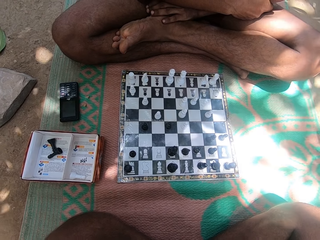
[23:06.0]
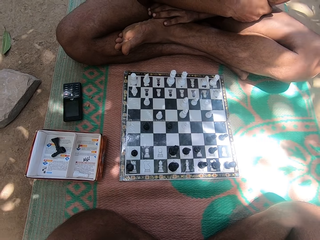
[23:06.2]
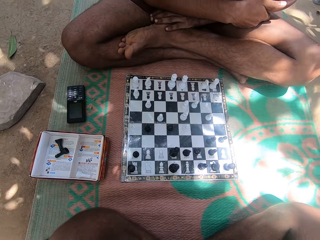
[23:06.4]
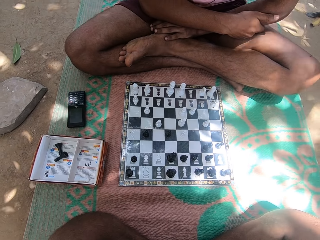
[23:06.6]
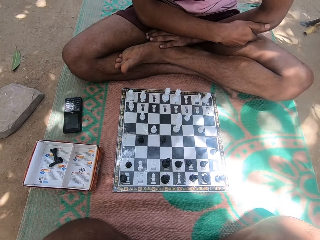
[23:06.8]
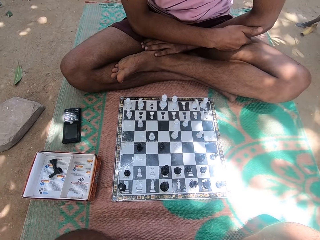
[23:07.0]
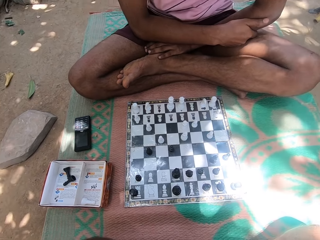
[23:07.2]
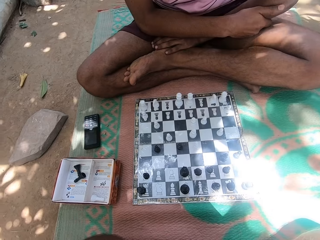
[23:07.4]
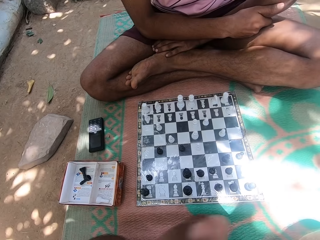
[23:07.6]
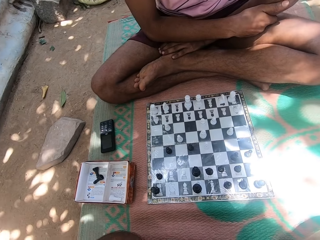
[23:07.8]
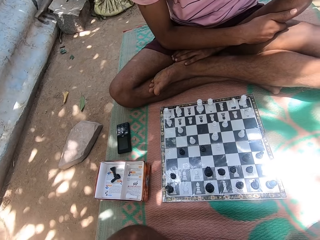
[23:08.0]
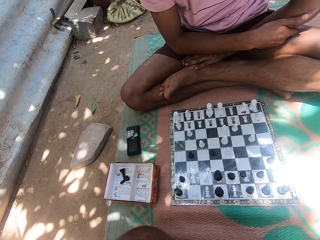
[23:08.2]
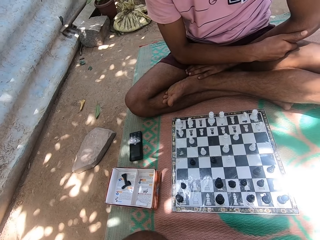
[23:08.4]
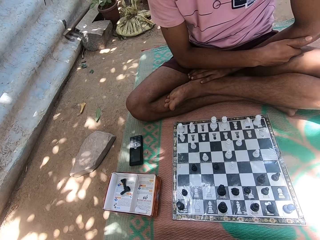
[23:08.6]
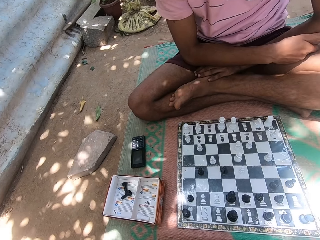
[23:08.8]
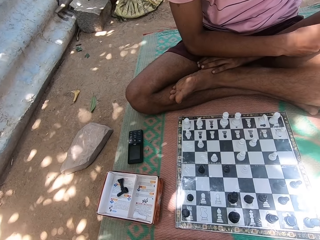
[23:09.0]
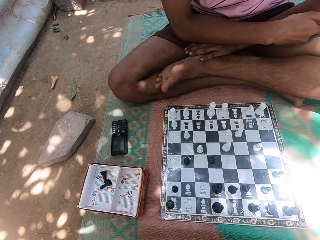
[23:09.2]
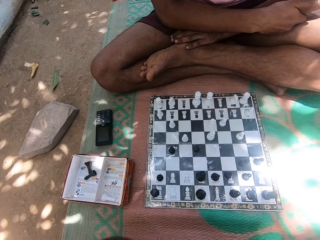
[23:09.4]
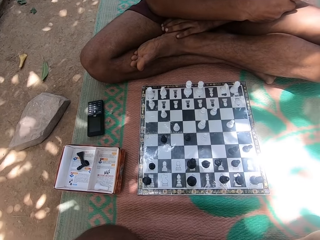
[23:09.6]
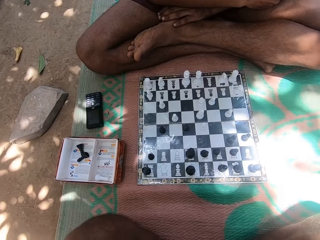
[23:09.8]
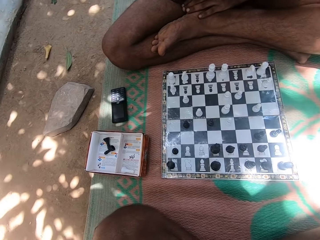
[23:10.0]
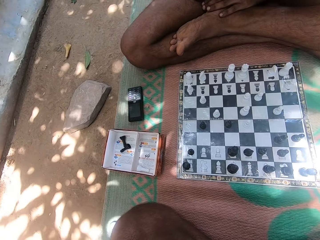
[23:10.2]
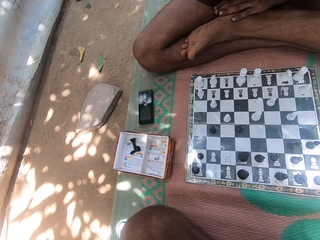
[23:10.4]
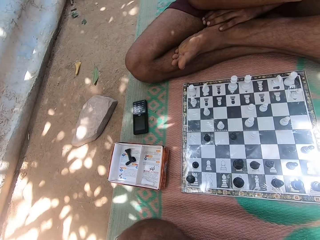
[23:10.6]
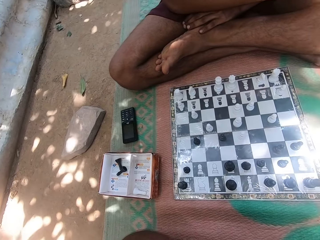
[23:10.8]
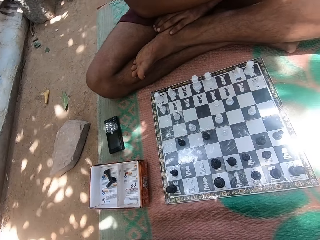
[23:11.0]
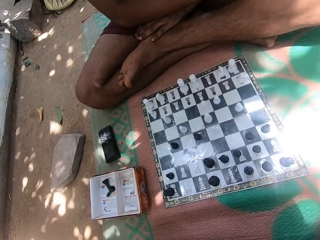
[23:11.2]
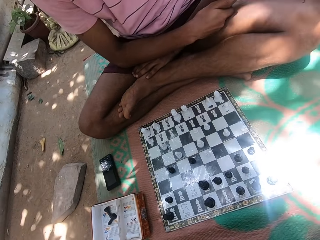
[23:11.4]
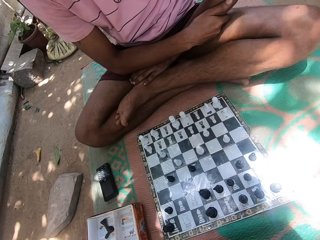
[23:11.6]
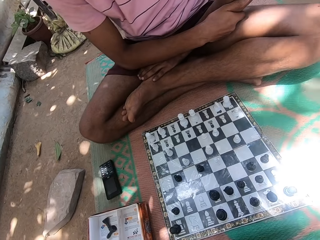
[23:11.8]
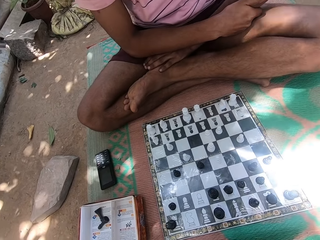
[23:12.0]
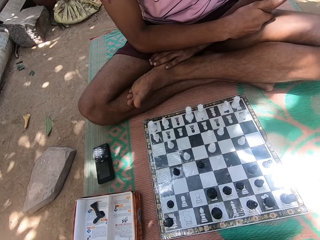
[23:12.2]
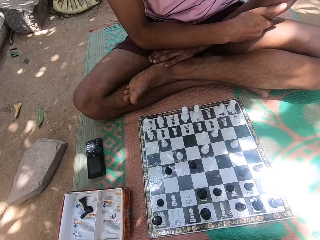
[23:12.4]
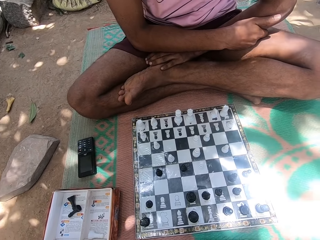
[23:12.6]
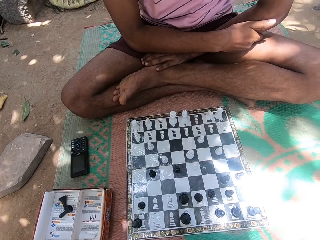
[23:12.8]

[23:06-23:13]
The camera wearer looks around.

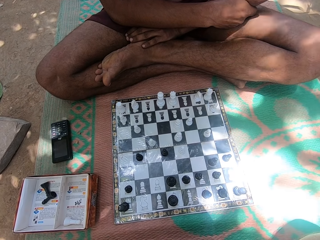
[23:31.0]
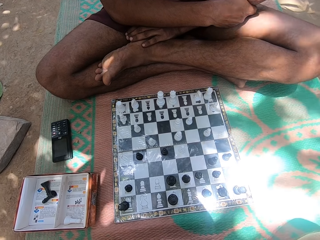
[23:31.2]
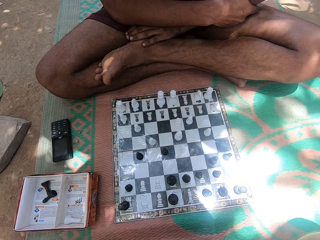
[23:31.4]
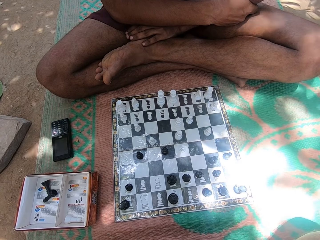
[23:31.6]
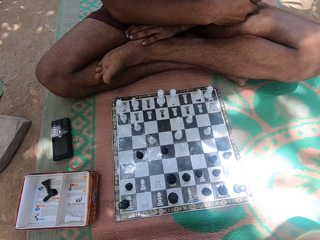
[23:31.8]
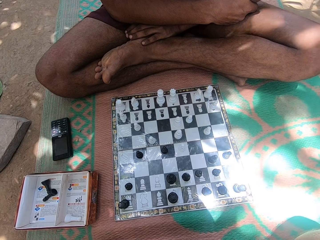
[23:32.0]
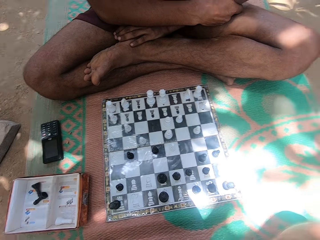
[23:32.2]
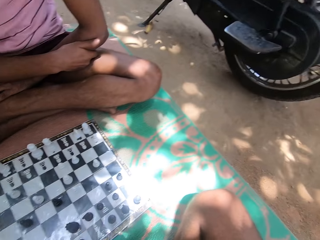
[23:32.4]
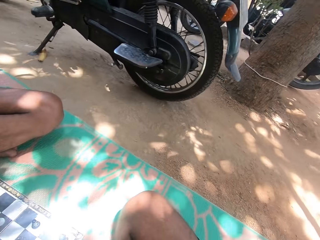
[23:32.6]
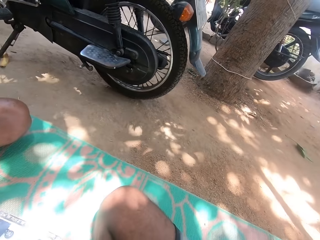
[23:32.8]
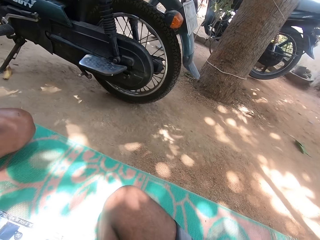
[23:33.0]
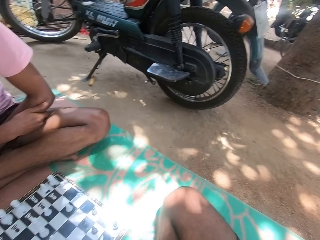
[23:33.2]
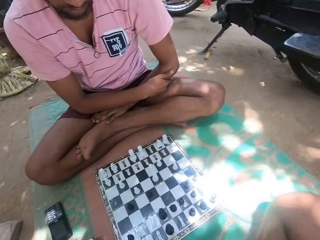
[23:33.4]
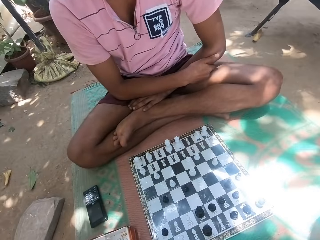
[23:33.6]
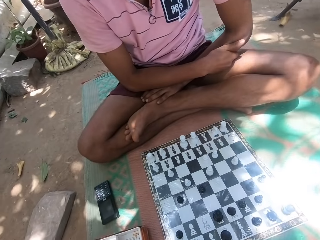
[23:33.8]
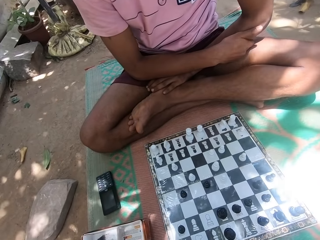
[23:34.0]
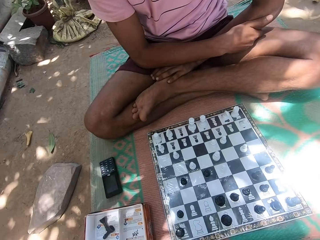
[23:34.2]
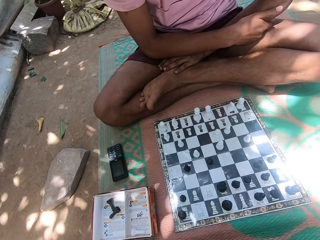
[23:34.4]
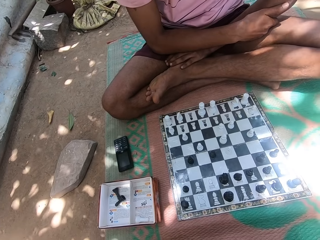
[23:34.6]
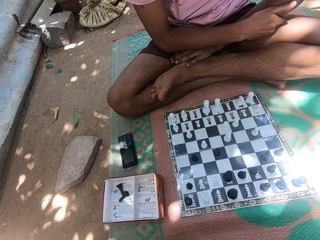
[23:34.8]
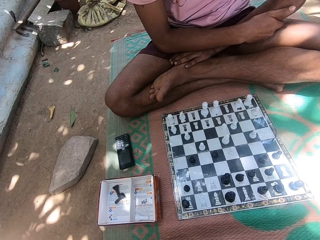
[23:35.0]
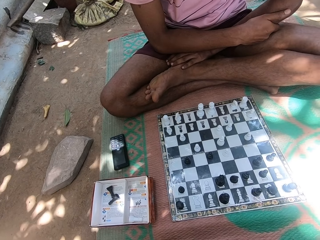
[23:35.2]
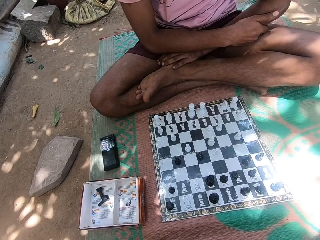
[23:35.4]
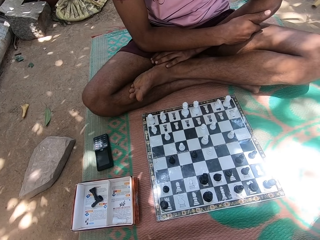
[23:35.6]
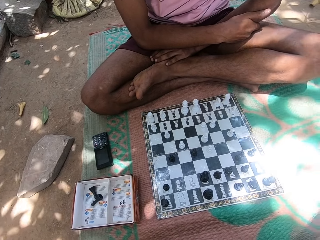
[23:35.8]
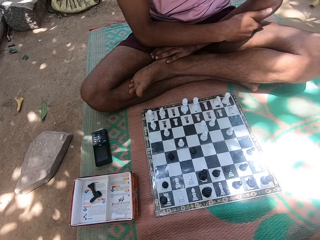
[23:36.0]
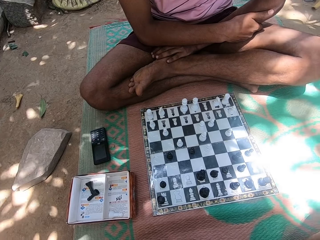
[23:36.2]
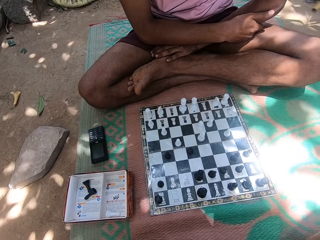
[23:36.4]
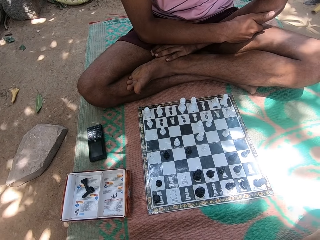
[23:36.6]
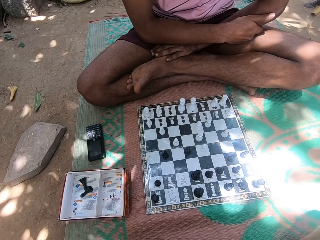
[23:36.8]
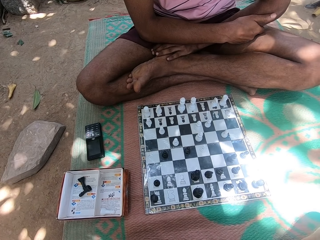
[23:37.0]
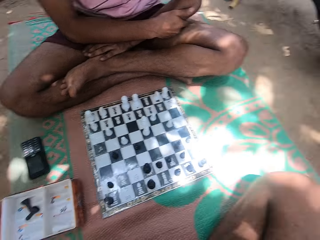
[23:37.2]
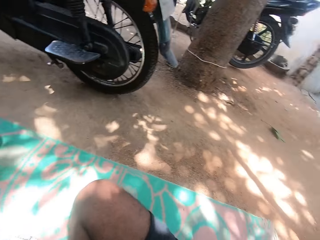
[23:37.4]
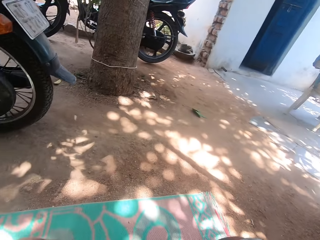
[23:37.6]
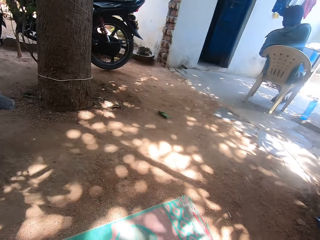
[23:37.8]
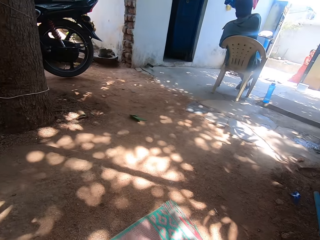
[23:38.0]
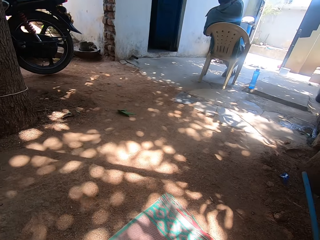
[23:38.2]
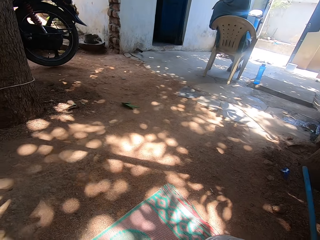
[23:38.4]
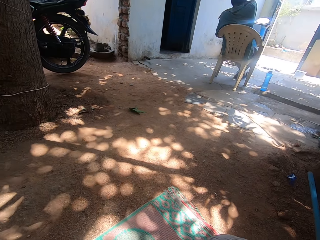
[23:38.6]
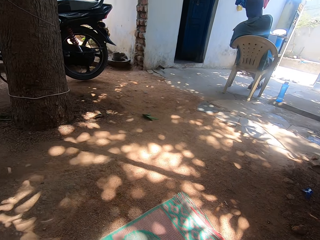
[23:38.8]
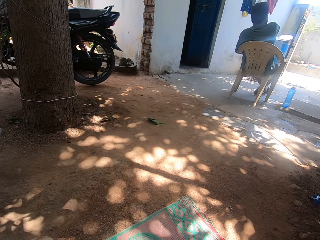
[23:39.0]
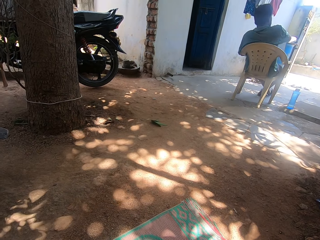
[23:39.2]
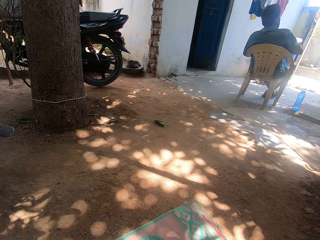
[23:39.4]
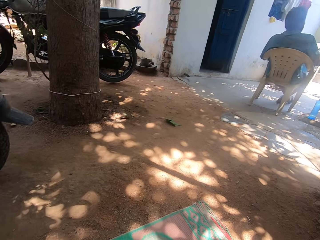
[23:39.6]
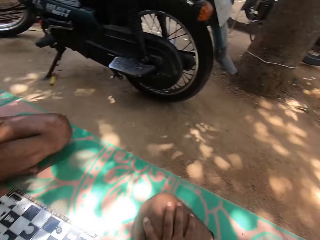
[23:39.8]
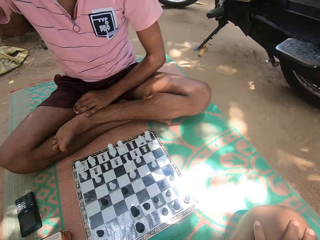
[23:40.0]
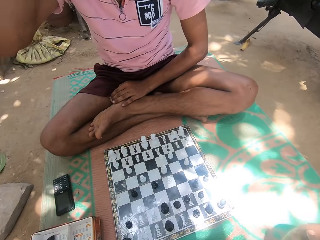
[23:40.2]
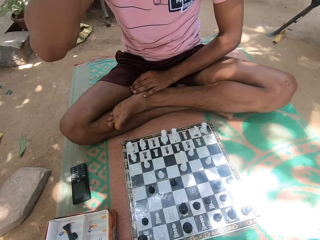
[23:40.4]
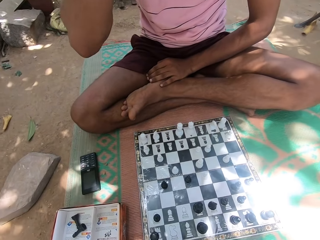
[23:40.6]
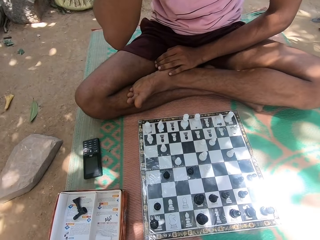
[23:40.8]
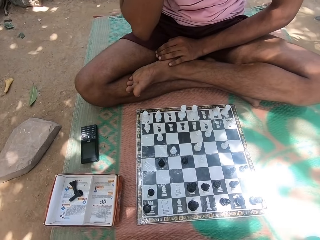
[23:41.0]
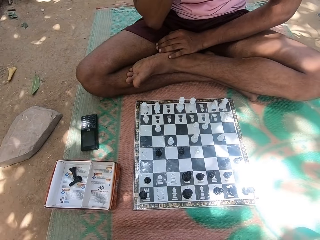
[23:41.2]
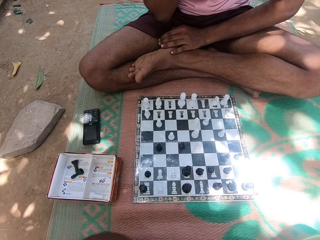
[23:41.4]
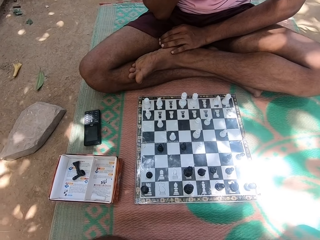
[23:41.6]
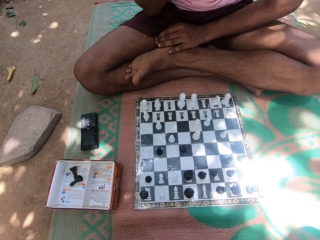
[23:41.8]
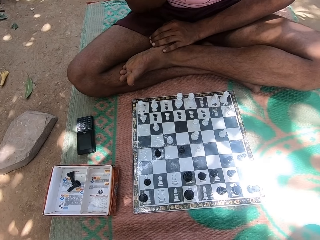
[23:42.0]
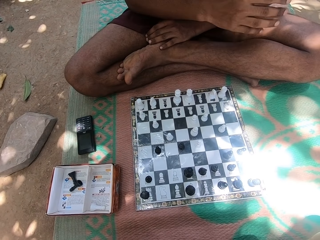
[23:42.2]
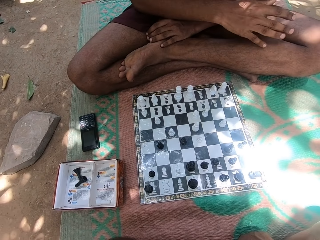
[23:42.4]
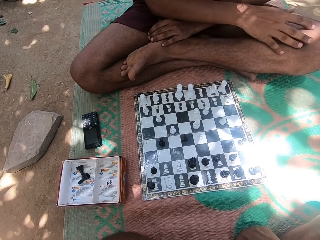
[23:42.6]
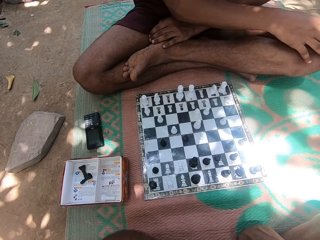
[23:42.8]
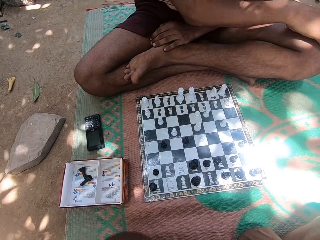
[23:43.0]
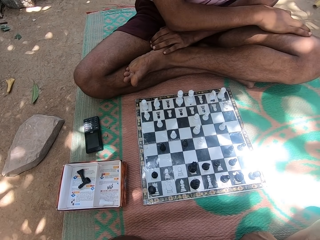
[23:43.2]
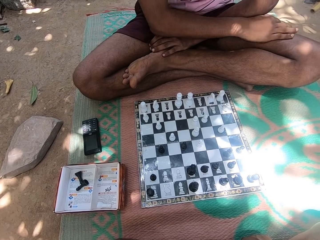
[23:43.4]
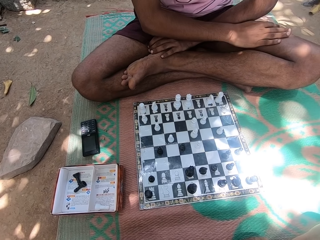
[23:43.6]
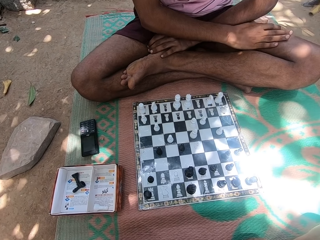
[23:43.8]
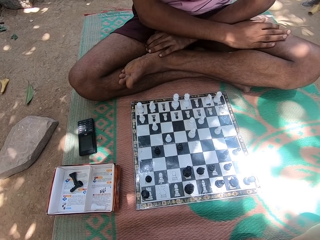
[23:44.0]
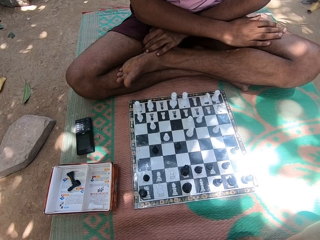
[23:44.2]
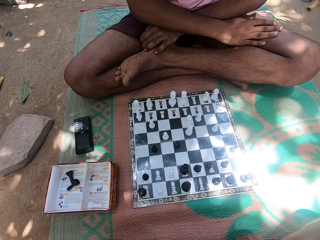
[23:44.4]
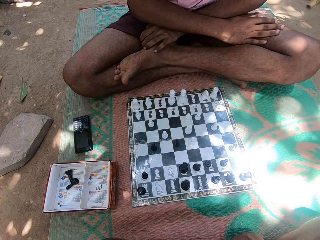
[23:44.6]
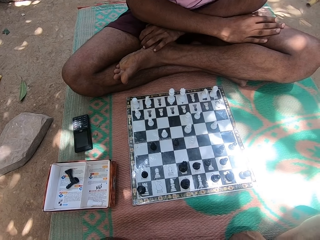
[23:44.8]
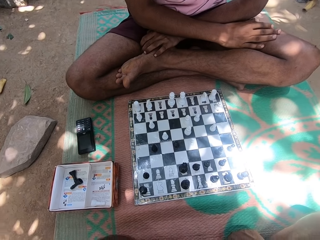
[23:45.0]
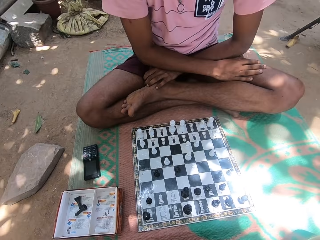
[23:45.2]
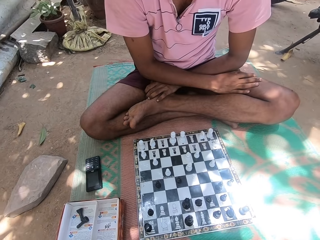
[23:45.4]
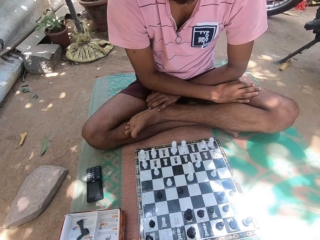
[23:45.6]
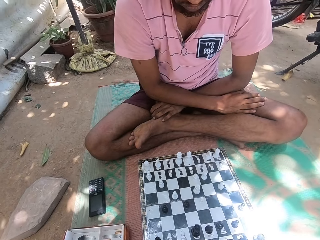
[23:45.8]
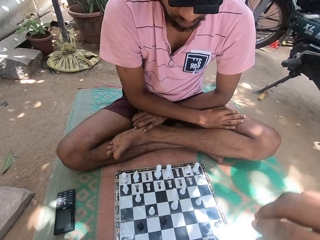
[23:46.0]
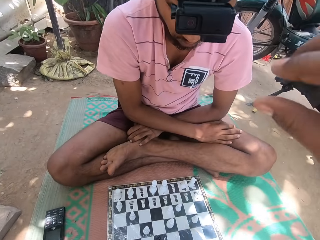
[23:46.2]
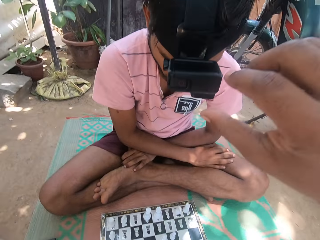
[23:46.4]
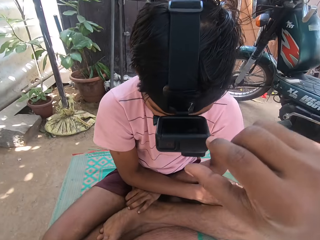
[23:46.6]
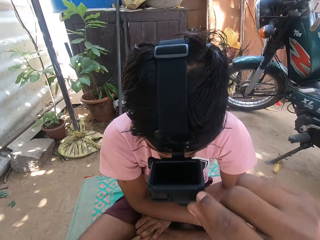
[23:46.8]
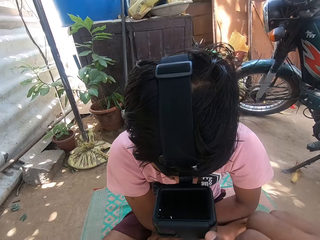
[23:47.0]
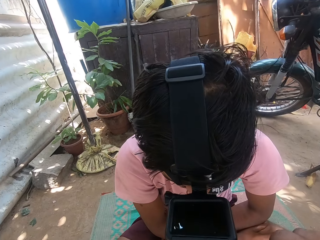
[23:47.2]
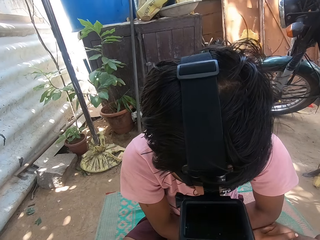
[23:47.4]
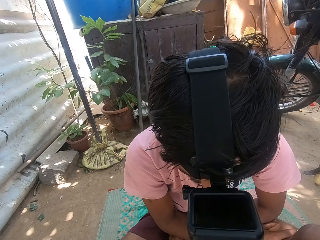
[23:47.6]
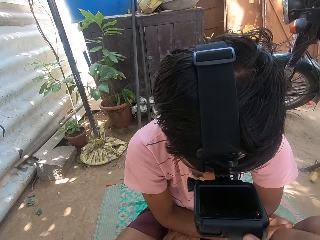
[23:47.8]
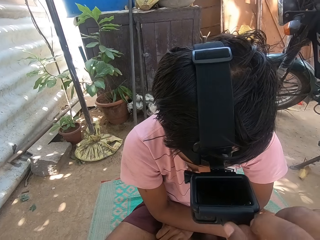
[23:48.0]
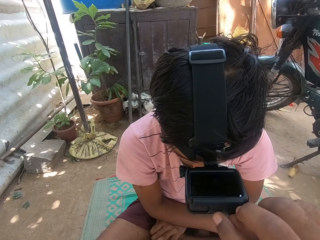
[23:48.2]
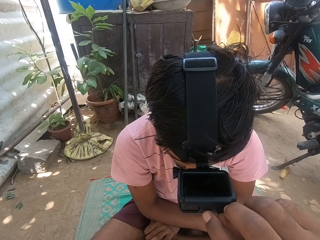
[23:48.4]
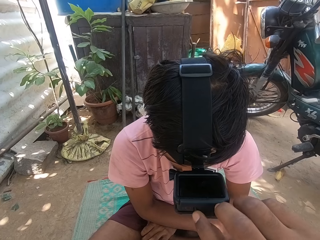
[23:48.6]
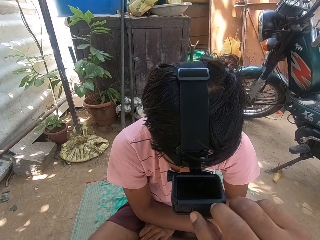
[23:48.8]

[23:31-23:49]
The camera wearer looks around. They look around again. They look at a person. They touch the camera of the person. They adjust the camera of the person.
